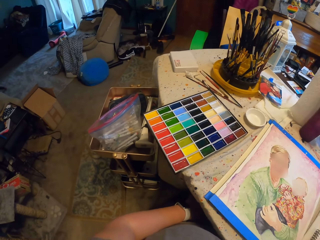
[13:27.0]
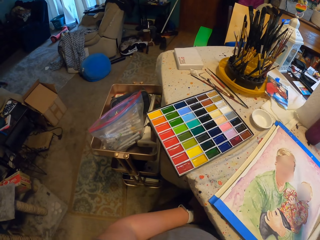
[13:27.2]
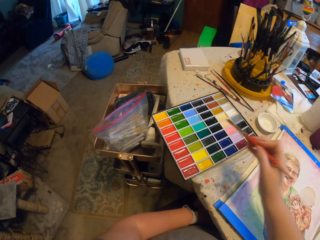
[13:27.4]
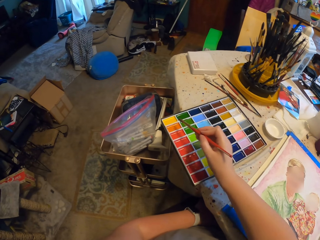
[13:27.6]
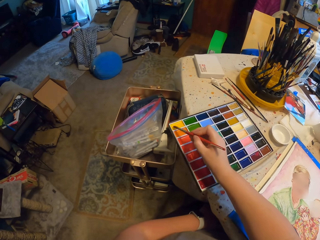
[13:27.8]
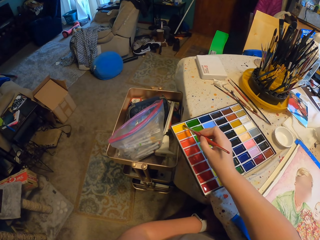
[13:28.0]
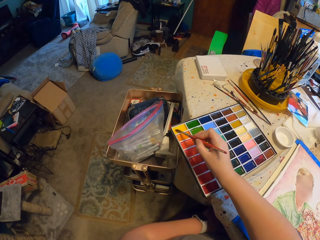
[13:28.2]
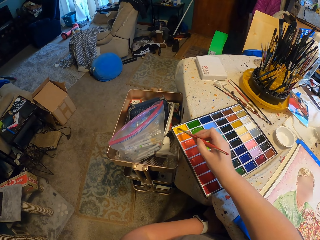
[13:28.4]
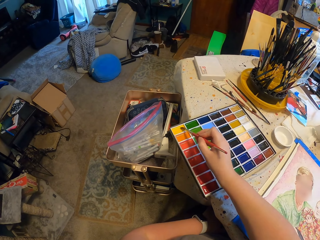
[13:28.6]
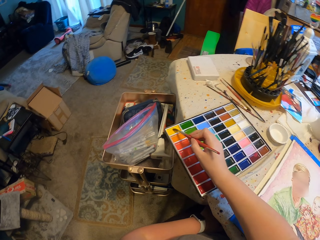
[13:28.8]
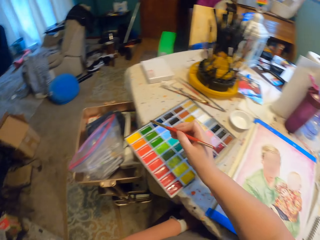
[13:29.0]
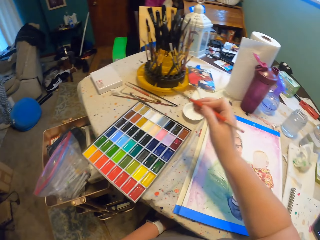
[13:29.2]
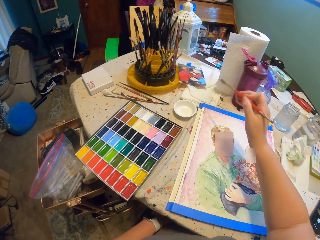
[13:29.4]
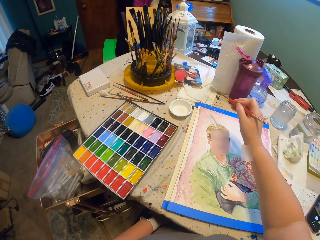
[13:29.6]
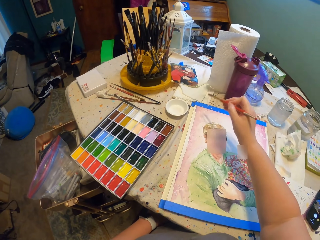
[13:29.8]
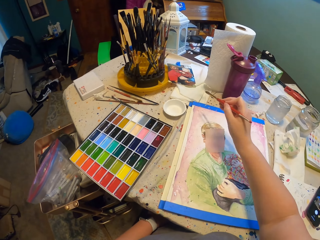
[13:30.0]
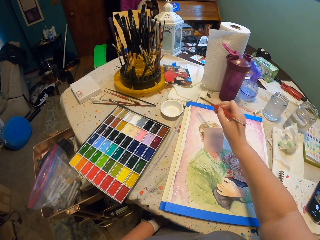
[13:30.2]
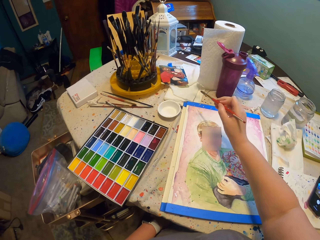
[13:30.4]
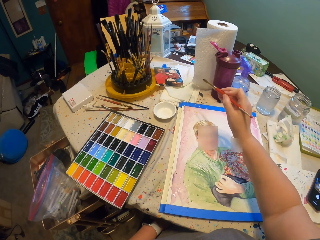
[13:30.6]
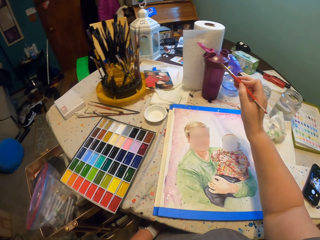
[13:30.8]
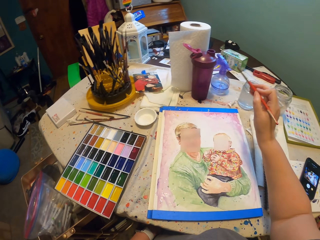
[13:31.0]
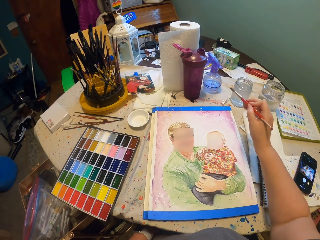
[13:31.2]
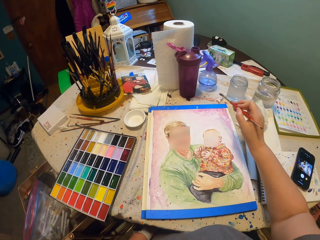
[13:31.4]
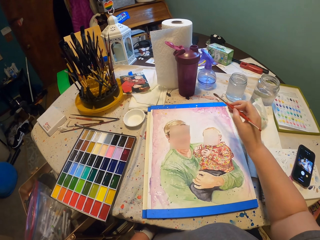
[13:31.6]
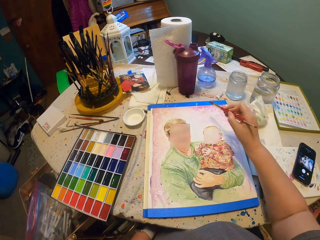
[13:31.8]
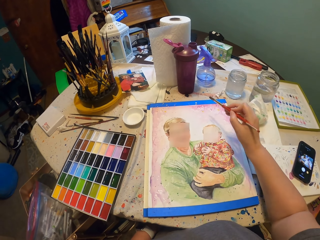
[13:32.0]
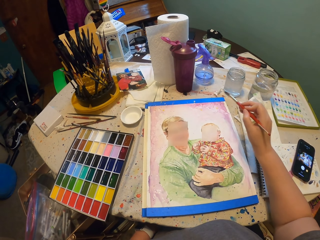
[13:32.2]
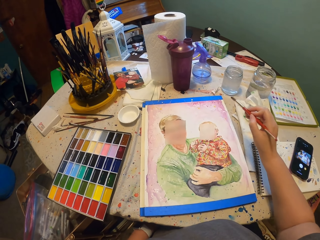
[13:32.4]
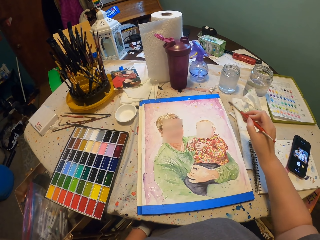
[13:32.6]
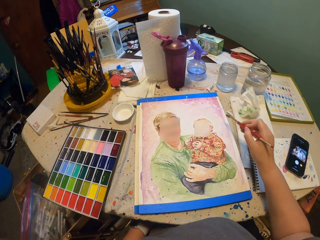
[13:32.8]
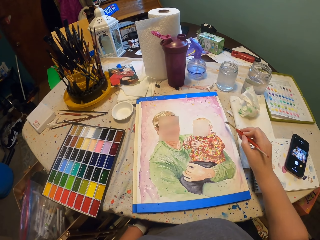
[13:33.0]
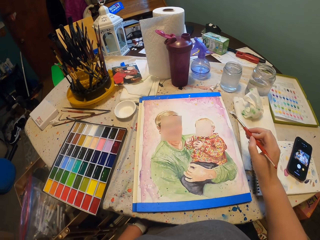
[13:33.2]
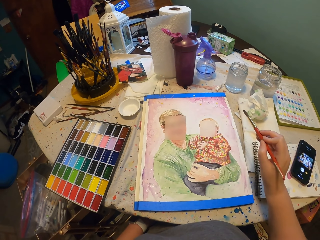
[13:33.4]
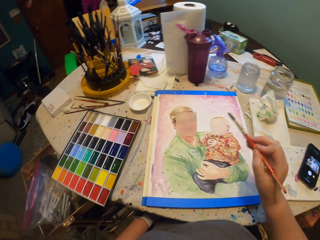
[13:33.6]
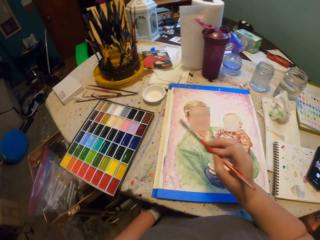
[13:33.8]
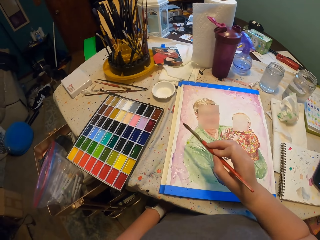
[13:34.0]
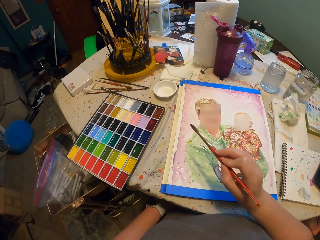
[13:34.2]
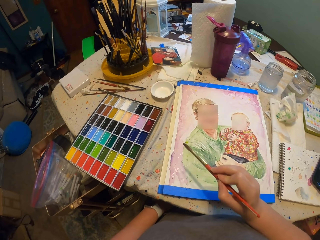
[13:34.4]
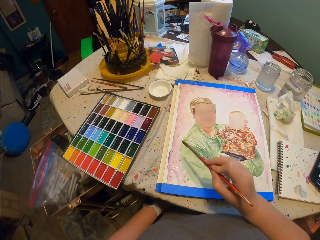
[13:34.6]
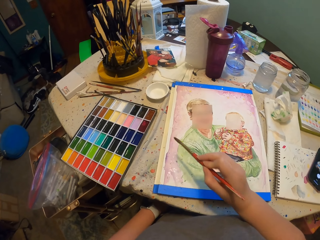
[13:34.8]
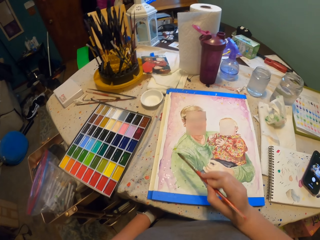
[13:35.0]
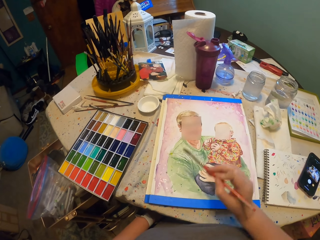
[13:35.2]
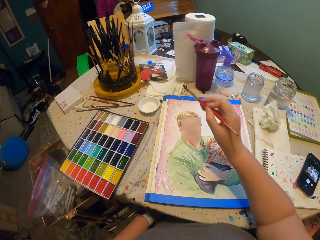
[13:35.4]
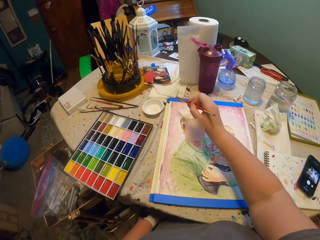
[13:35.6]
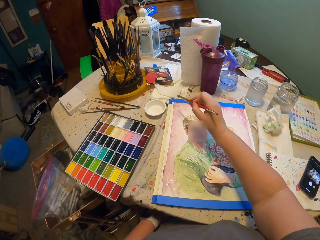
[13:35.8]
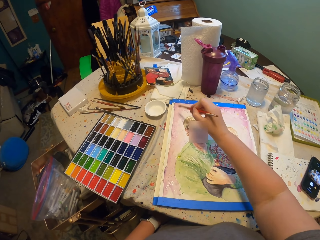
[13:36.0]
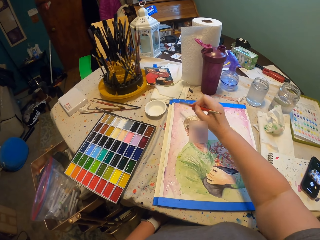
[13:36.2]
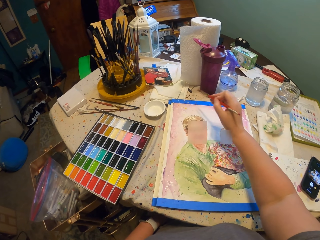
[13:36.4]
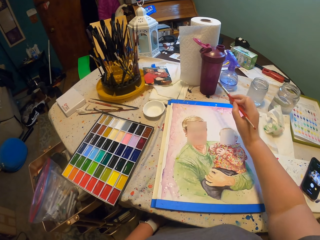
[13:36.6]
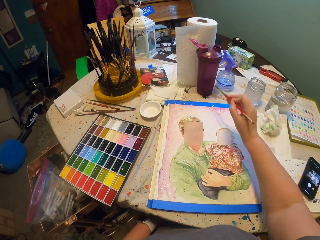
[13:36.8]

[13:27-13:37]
The camera wearer moves the painting pen and puts the brush in the box of paint. They scoop paint. They put the paint on the drawing book. They sprinkle paint on the wall art.

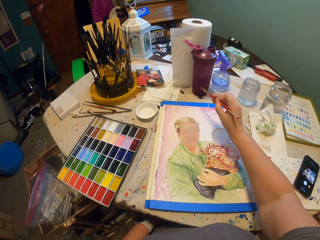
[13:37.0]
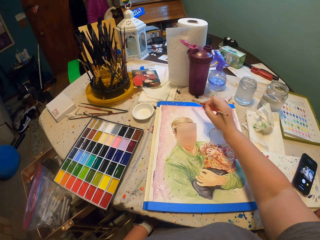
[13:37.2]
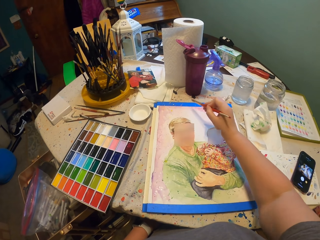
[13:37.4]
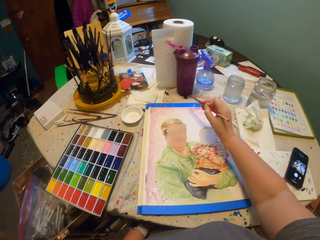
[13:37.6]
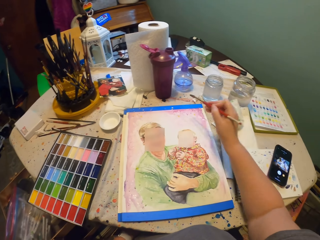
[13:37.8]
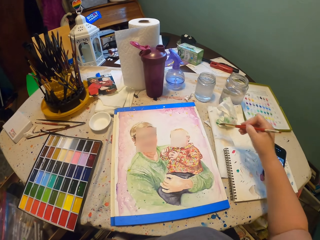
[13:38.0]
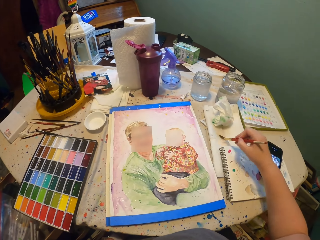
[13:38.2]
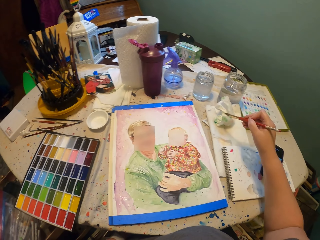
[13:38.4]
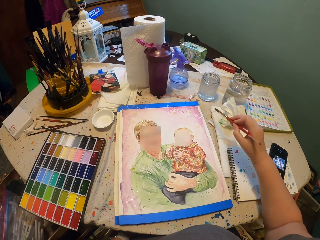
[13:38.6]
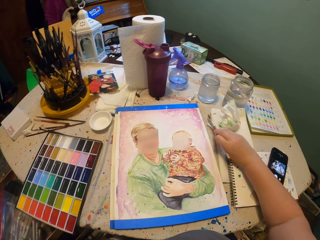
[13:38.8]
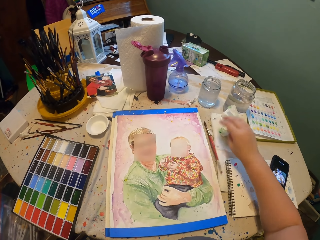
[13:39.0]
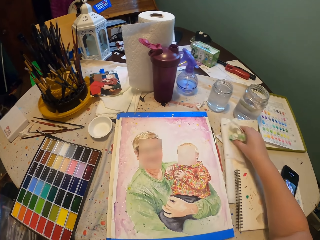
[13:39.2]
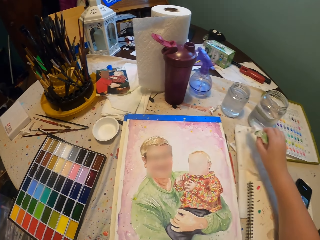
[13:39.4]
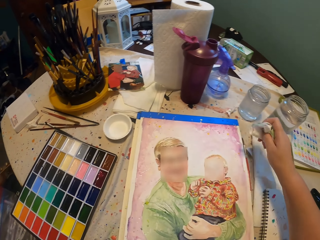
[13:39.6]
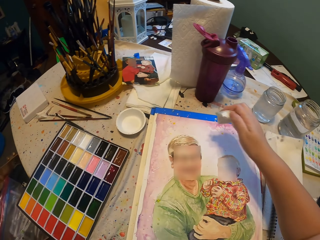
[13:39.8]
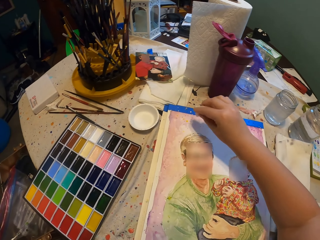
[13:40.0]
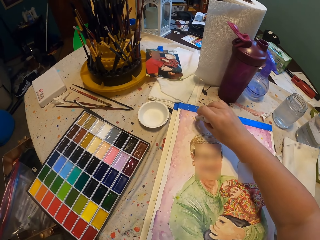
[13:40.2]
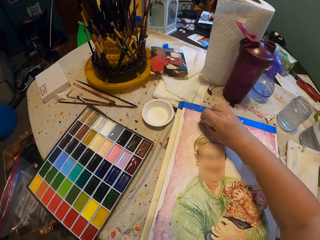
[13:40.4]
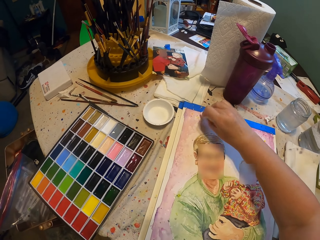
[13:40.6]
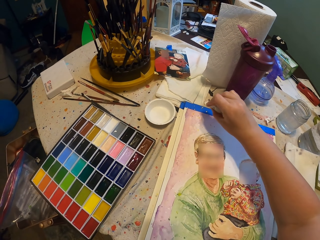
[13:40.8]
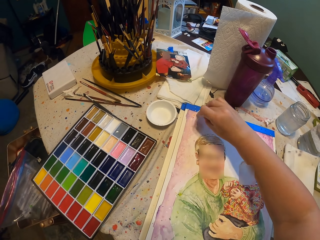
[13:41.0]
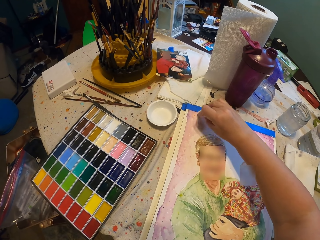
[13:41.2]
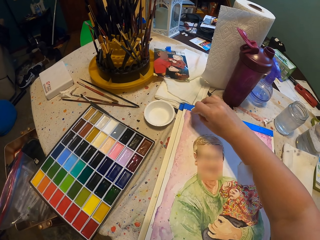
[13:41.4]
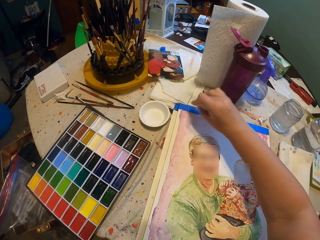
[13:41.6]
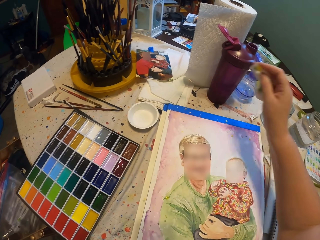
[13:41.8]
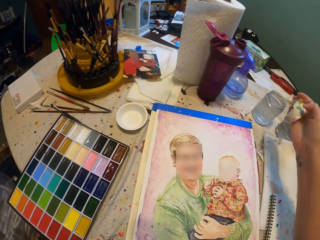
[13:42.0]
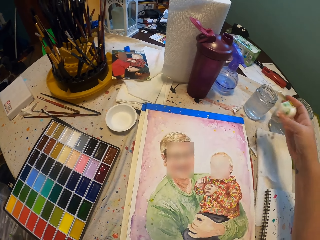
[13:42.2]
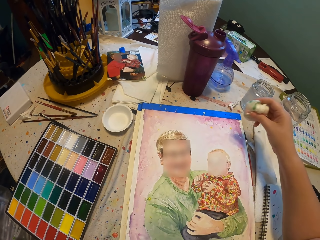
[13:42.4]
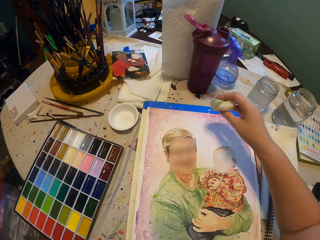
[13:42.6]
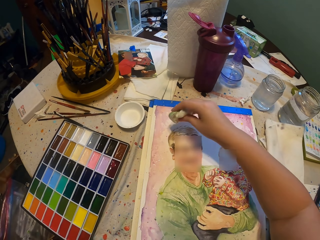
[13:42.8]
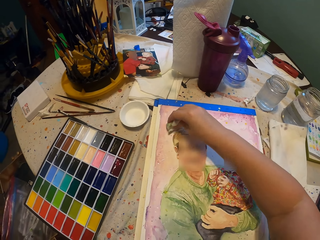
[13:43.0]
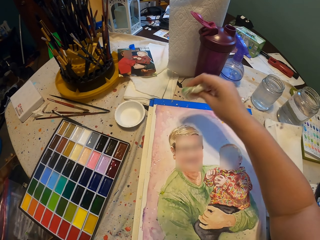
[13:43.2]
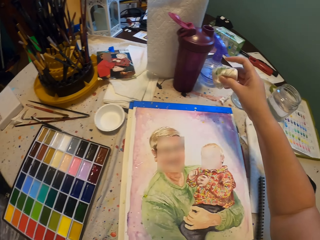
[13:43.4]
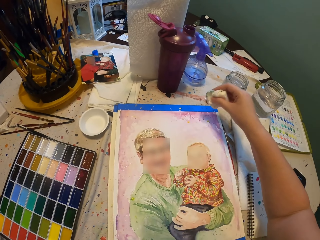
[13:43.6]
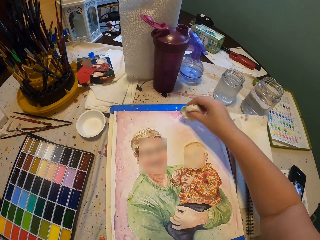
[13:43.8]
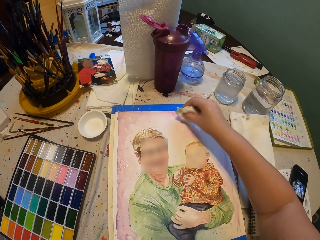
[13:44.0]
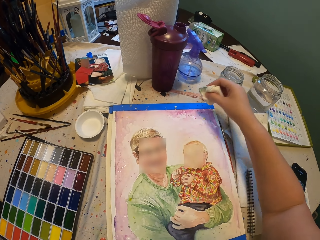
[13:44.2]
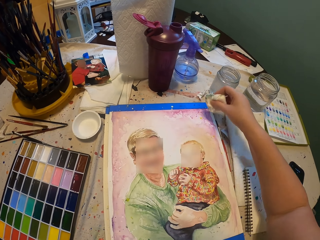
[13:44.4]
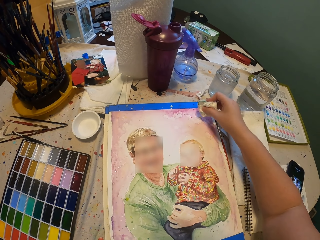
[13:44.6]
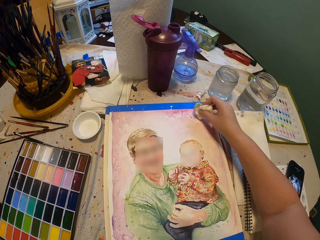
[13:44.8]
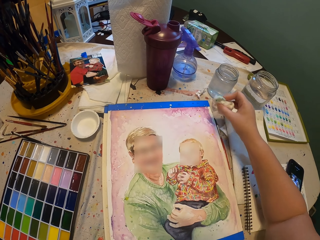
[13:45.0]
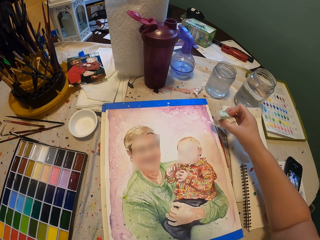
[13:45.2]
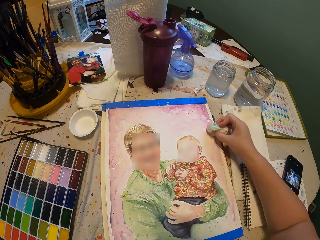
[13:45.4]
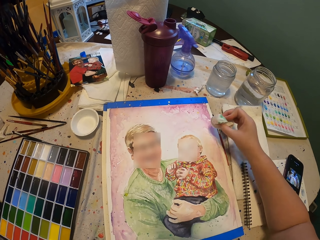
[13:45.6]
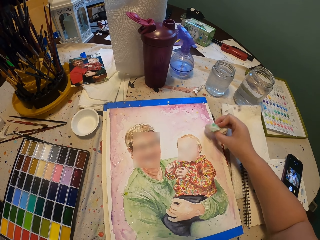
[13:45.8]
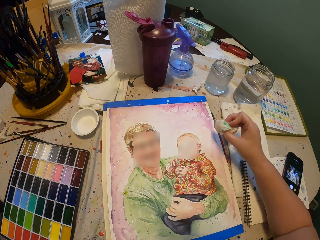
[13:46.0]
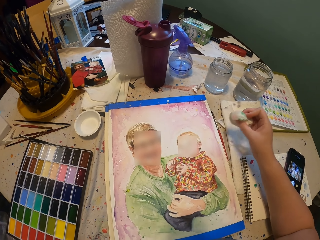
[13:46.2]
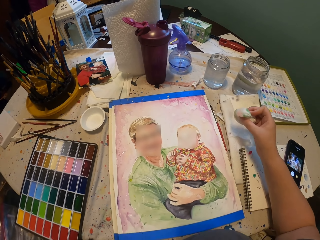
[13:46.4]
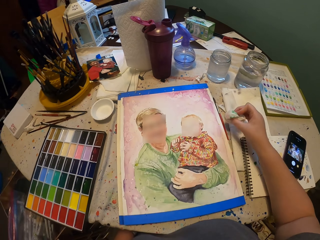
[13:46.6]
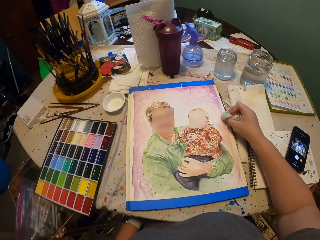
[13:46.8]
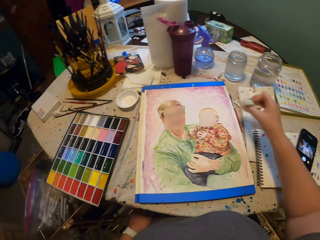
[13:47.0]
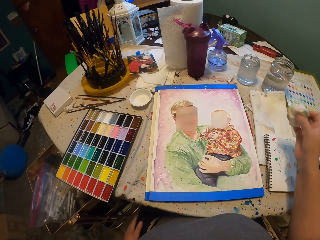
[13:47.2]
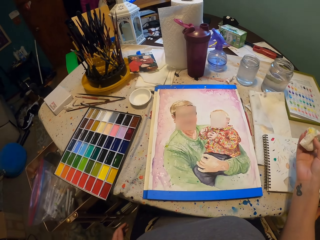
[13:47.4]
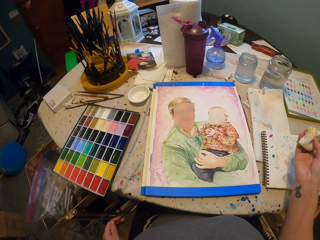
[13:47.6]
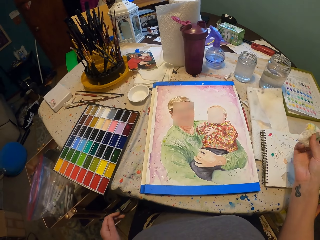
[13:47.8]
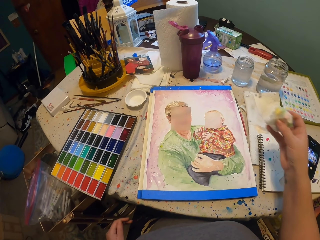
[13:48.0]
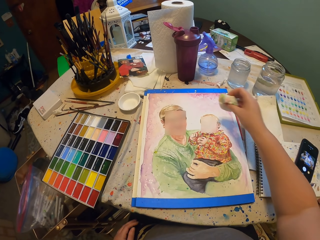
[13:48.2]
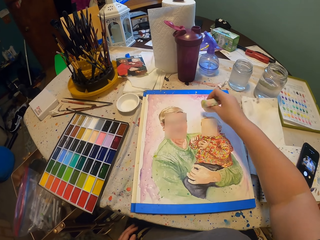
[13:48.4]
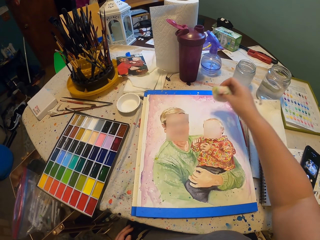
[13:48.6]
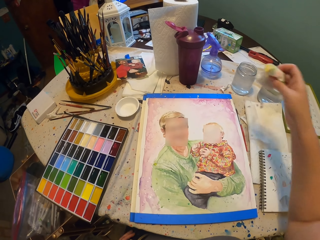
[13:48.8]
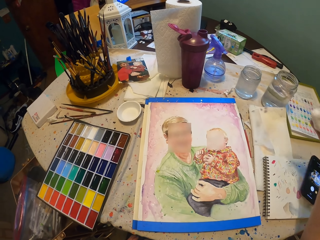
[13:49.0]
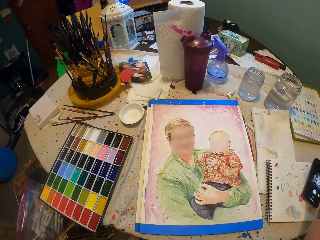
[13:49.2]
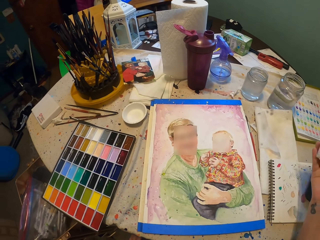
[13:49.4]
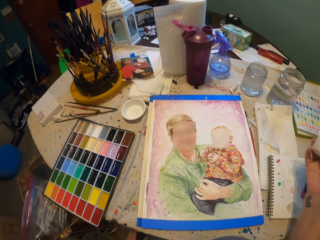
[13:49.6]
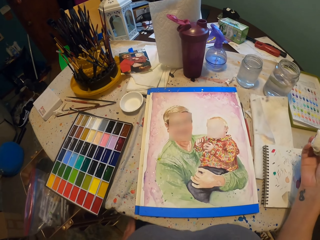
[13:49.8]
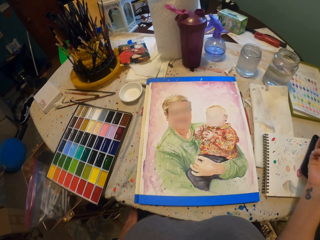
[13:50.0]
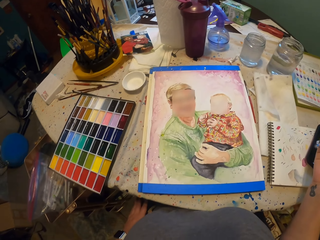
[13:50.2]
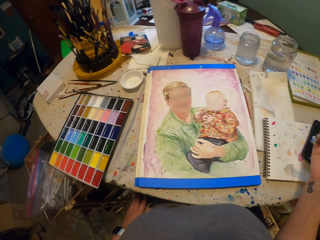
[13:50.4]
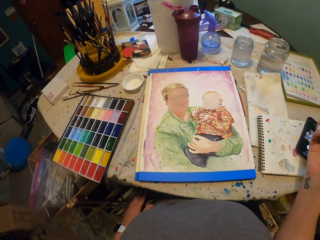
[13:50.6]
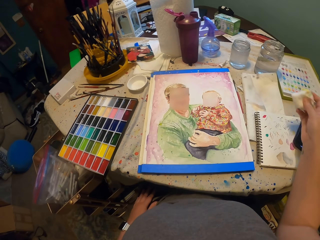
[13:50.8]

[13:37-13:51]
The camera wearer moves the painting brush on the book. They put the painting brush down. They take the tissue paper. They wipe the paint. They pat the paint on the wall art. They hold the paper on the hand, wipe the paints, and hold the paper on the hand.
